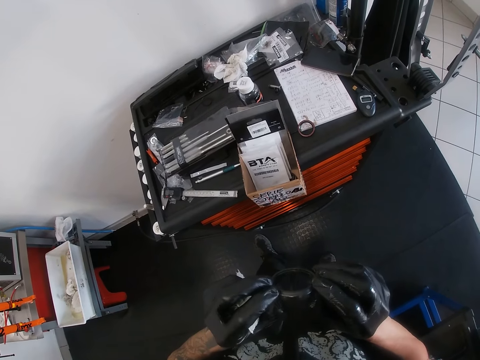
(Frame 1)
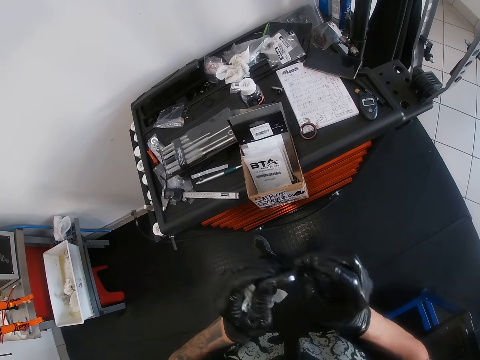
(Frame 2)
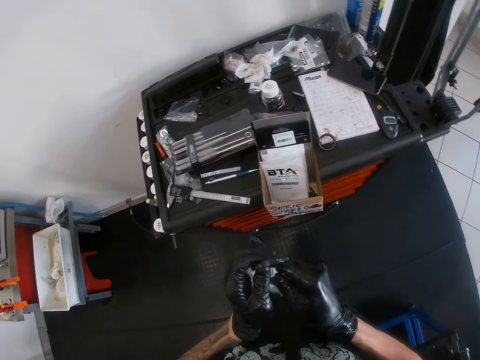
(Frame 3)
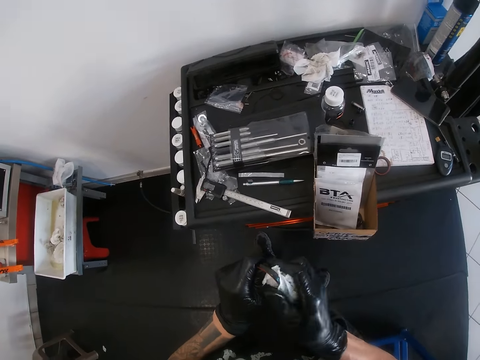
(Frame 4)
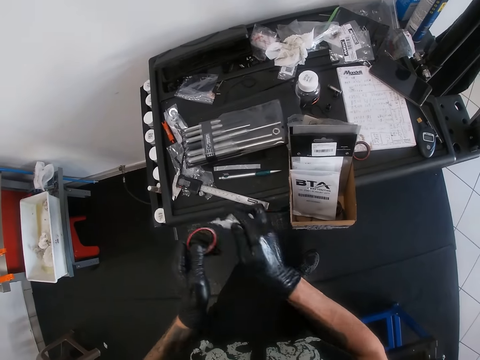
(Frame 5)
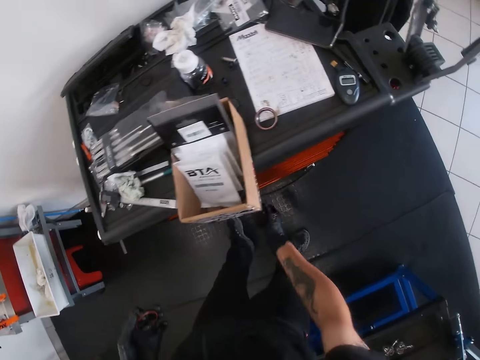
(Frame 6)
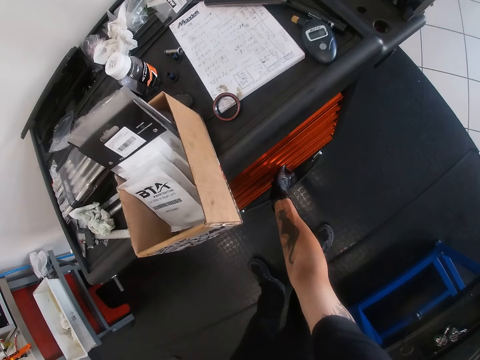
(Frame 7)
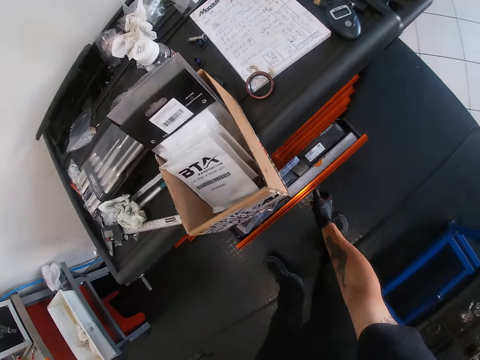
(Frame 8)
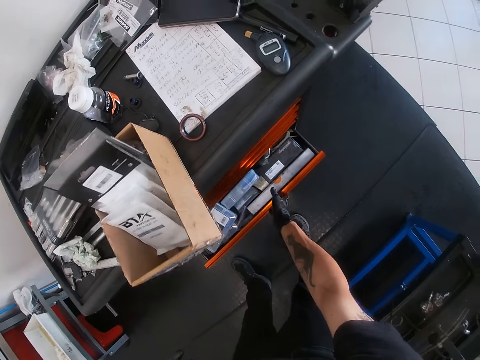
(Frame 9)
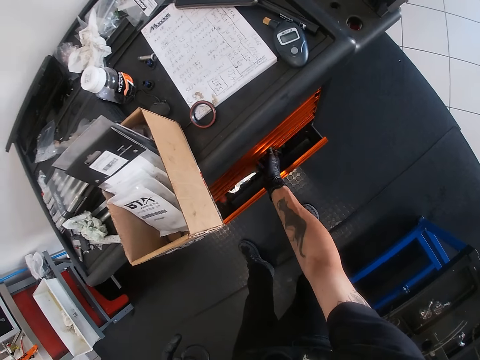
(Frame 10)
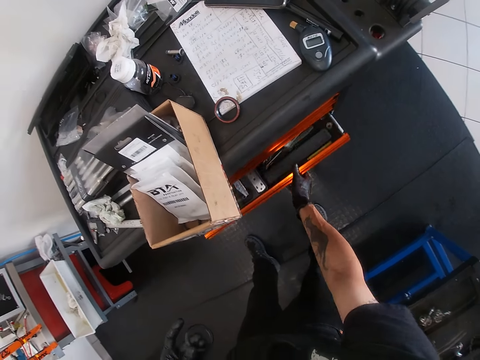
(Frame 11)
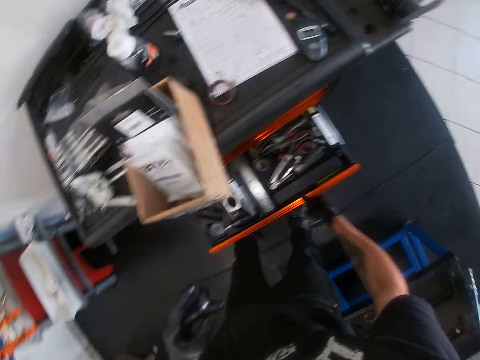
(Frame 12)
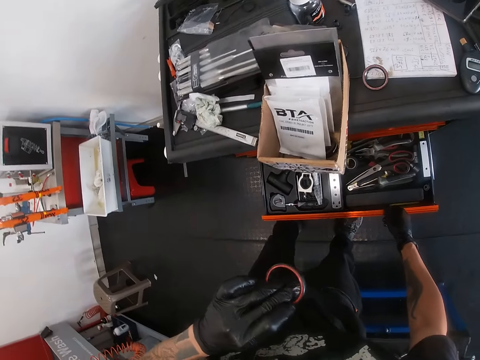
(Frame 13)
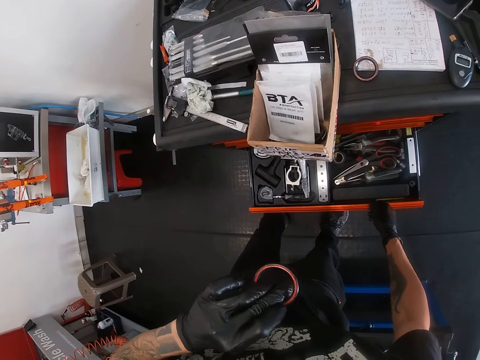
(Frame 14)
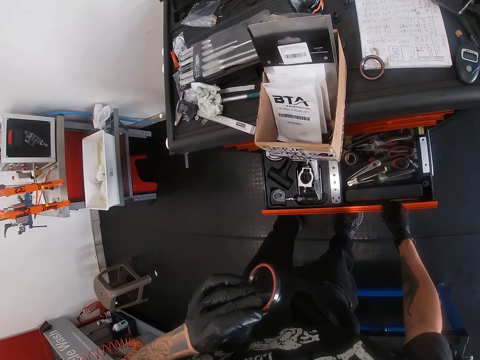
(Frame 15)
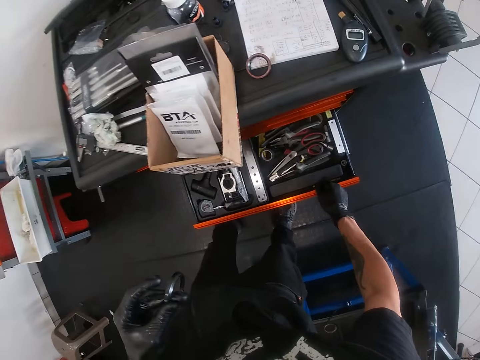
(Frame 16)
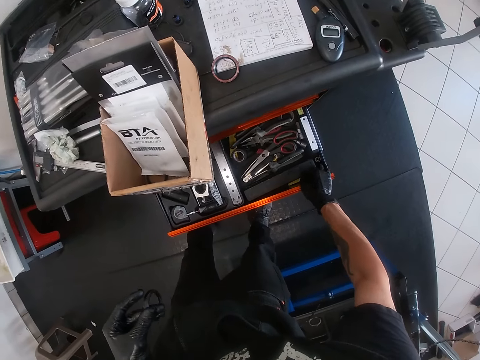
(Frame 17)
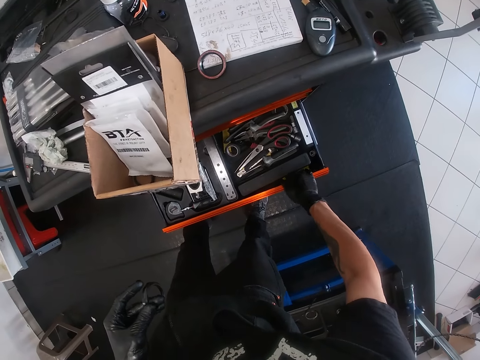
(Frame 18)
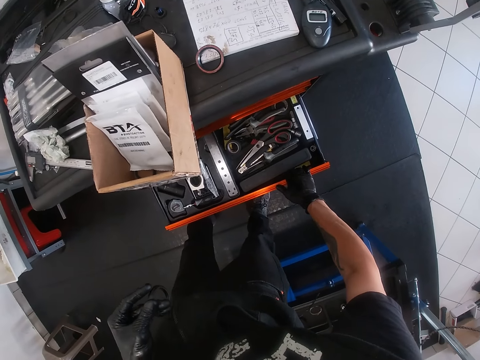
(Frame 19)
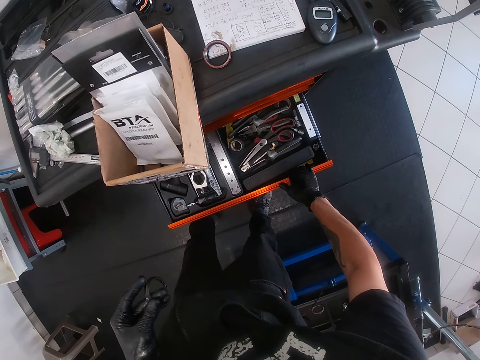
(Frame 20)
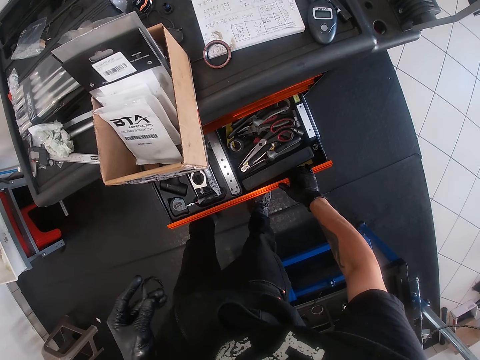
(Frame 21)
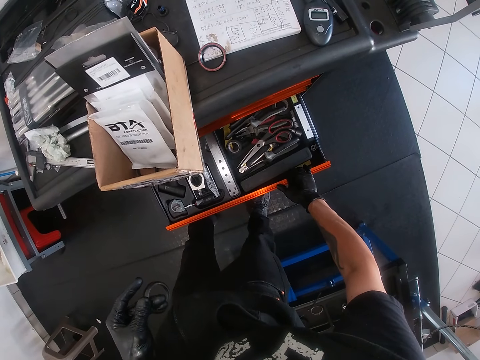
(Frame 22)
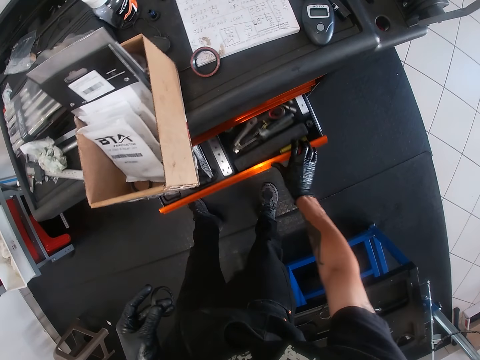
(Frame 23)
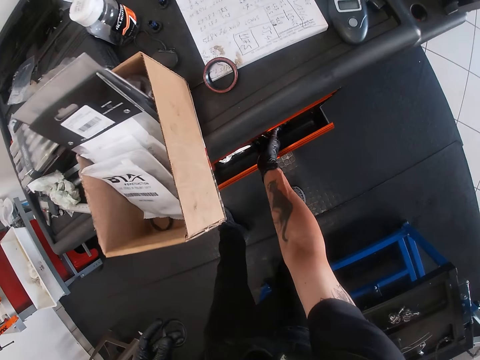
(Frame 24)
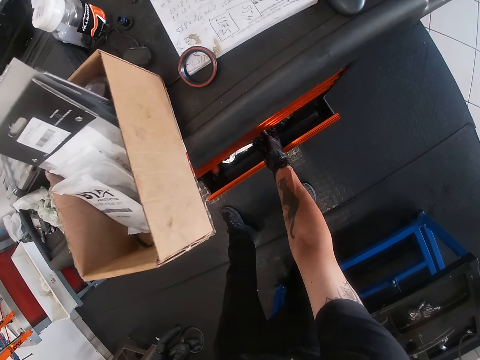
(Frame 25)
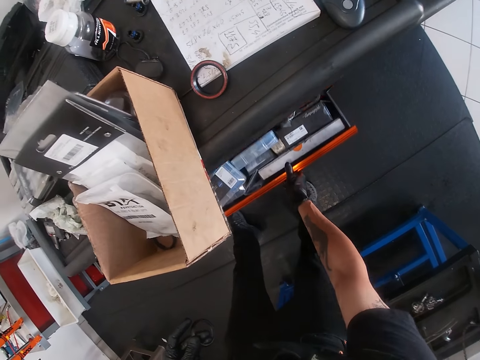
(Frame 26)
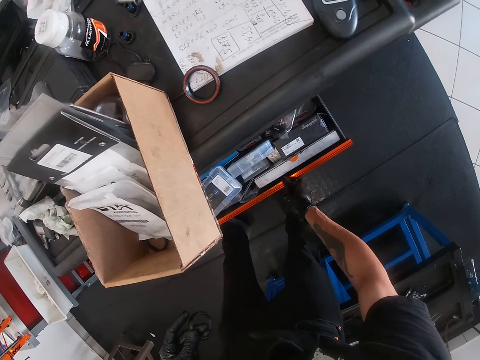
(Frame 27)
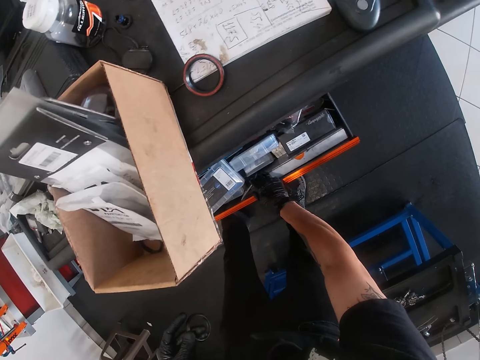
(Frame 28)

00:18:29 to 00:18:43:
The camera wearer holds a serviette or tissue paper with his right hand. He holds the bearing with his left hand. He cleans the headset spacer with the tissue paper in his right gloved hand. He drops the tissue paper on the tool box with his right gloved hand. He opens a drawer in the tool box with his right gloved hand. He closes the drawer with his right gloved hand. He opens an upper drawer with his right gloved hand. He looks on the bearing. He looks on the tool box drawer. He rubs on the bike bearing. He closes the drawer with his right gloved hand. He opens a lower drawer in the tool box with his right gloved hand.

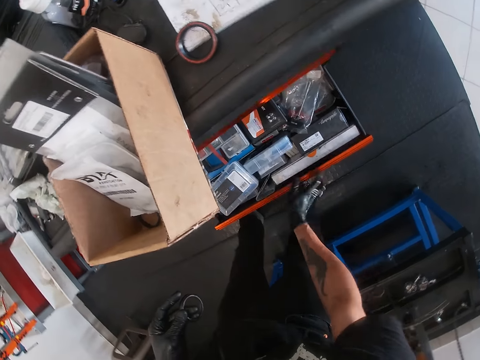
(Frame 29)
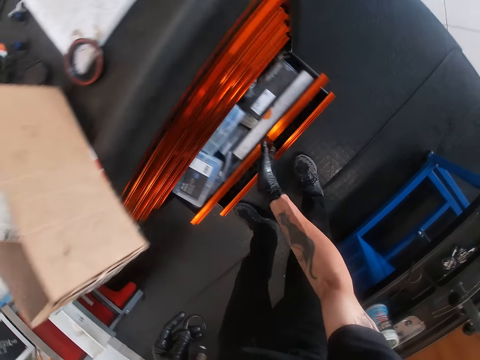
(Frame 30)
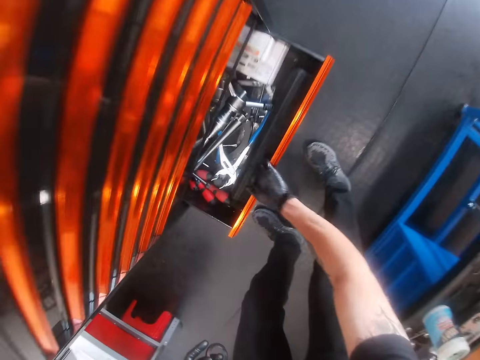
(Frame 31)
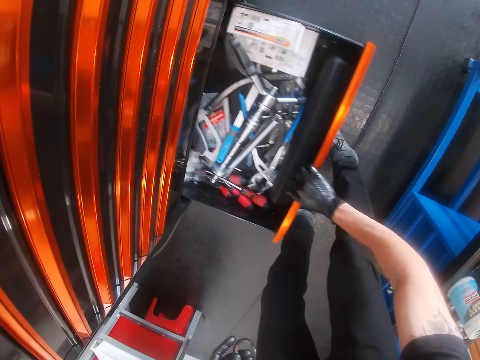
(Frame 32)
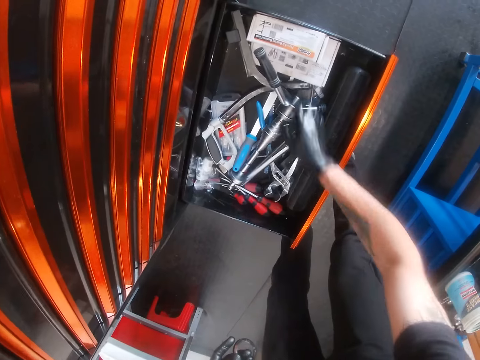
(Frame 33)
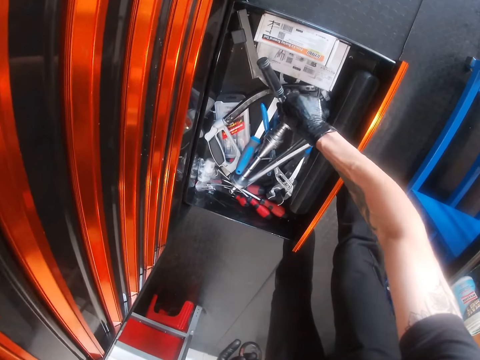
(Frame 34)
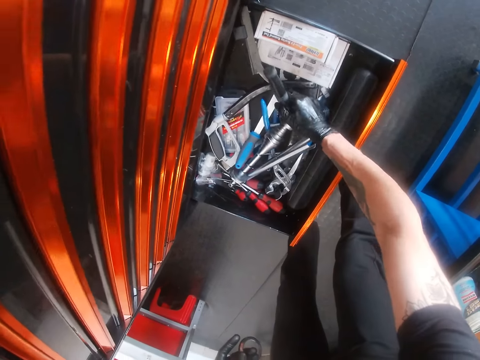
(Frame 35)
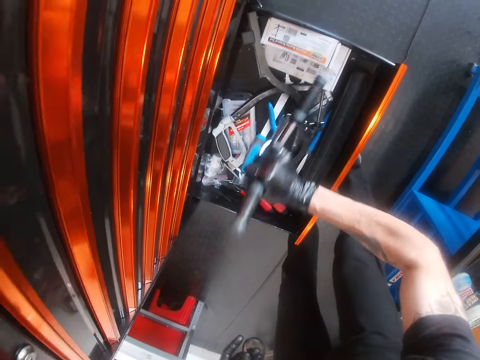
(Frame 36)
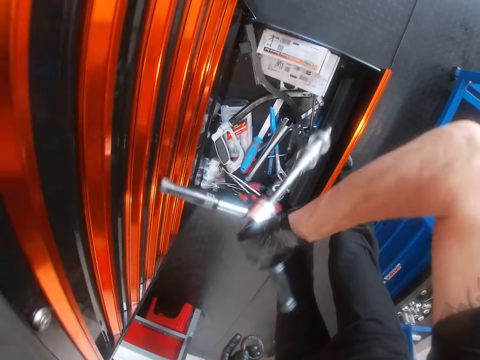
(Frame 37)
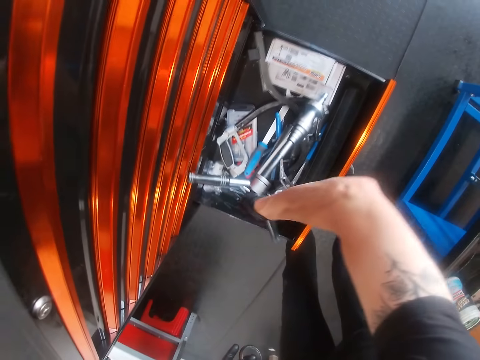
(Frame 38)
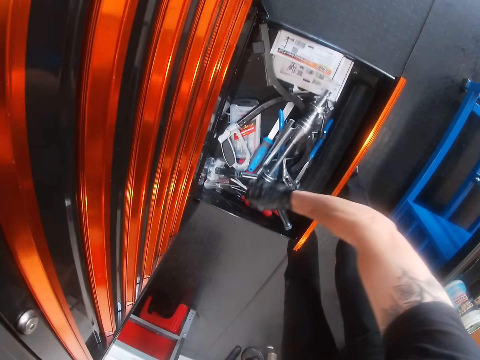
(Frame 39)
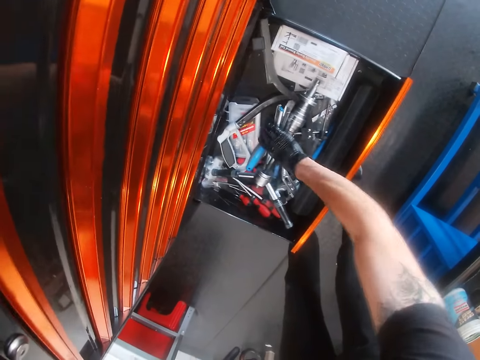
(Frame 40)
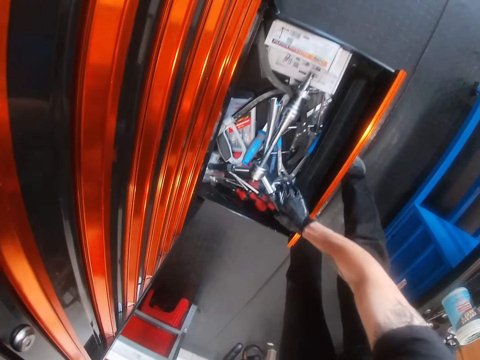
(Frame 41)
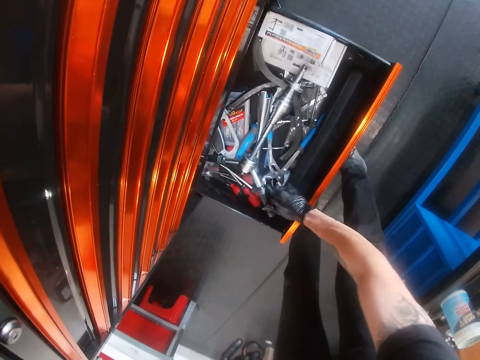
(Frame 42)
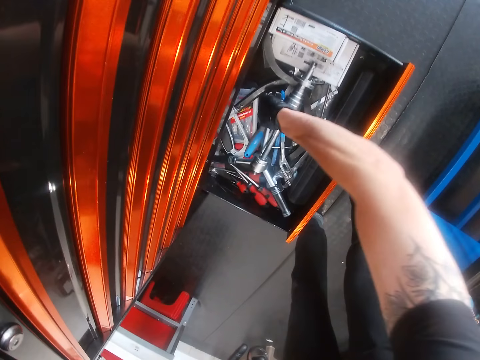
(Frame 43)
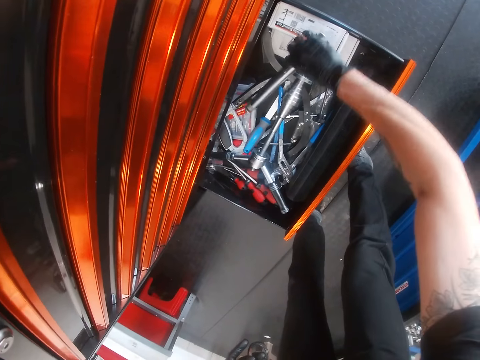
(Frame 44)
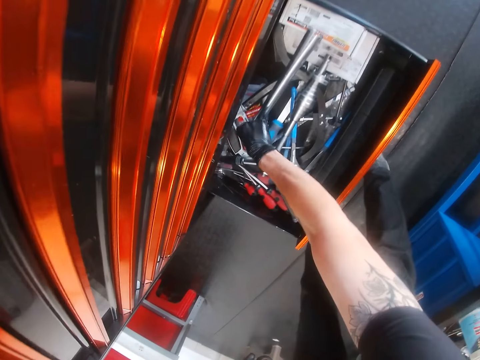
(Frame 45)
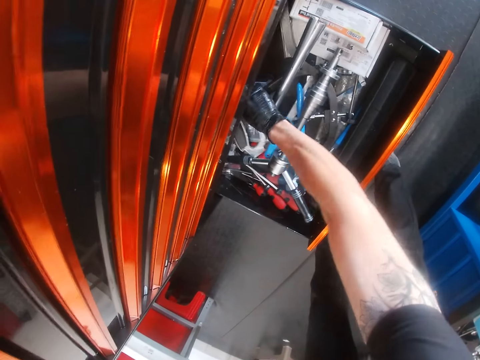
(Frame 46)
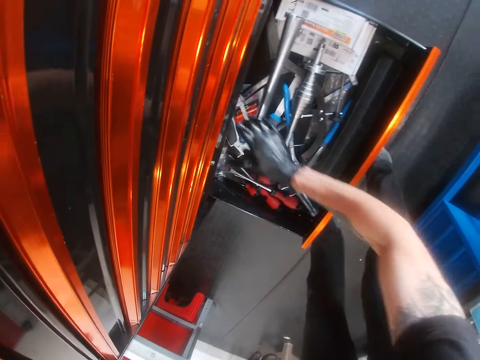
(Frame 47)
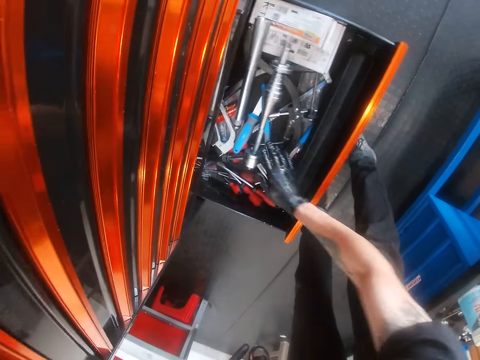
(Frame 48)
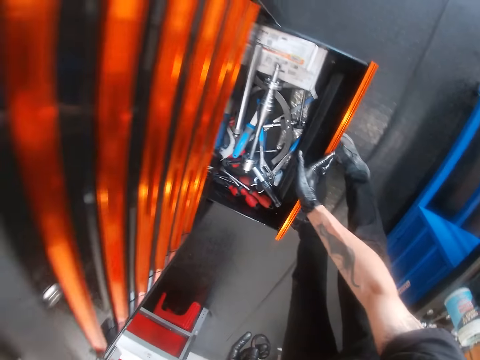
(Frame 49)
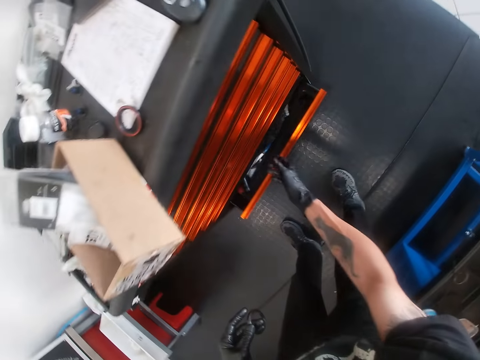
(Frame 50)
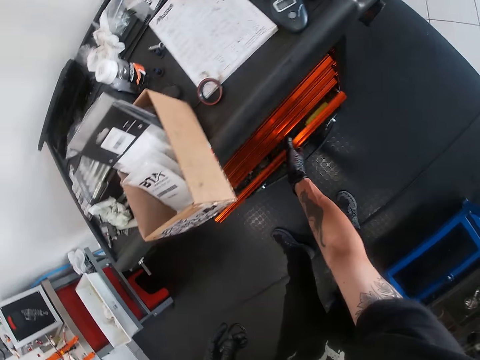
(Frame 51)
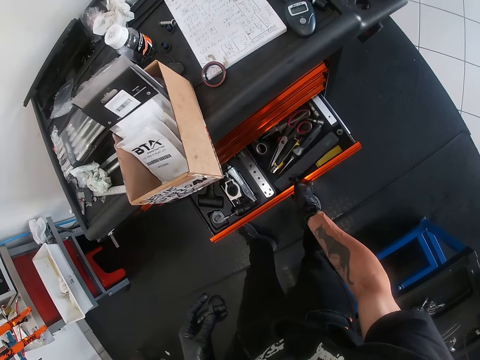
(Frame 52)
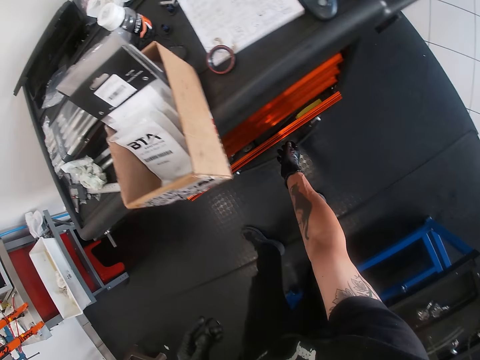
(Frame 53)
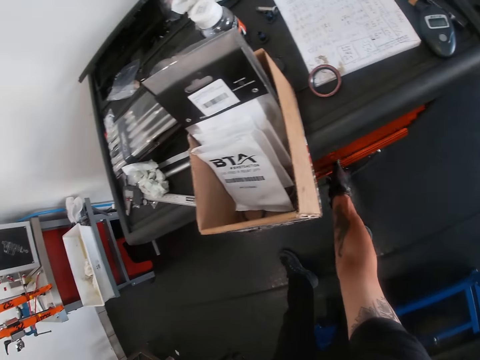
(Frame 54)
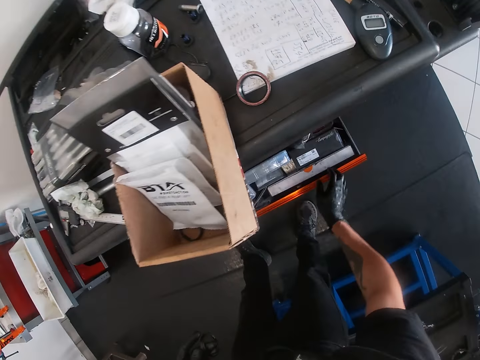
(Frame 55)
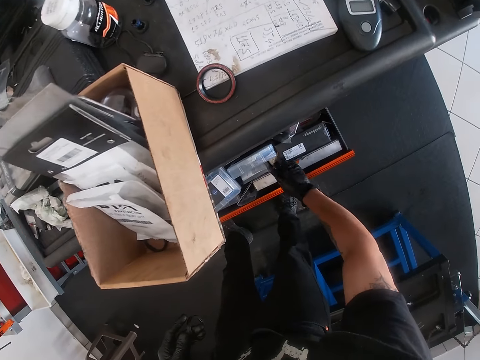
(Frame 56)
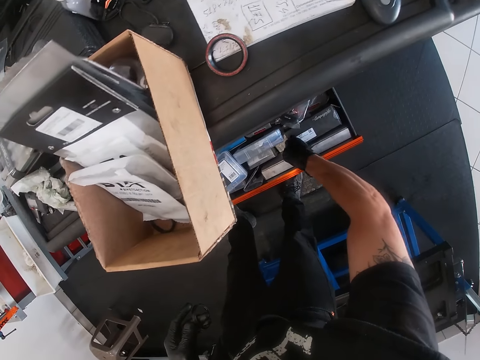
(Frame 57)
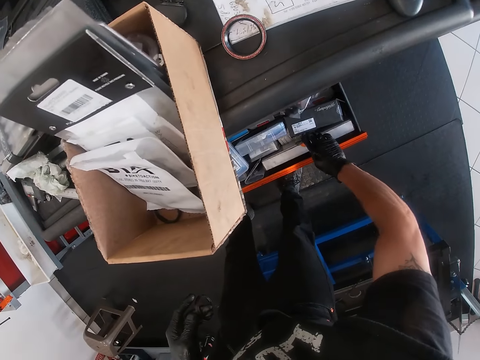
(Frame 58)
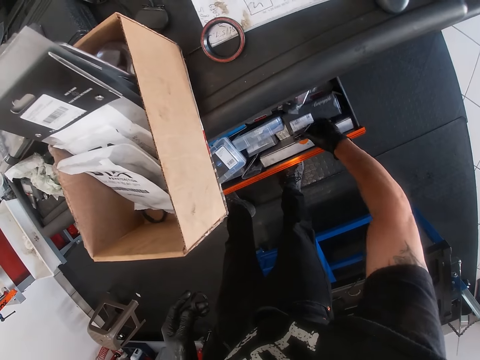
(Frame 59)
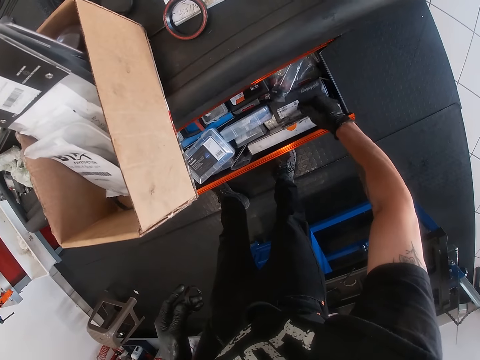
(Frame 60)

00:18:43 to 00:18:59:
The camera wearer looks in the tool box drawer. He touches some plastic boxes in the drawer with his right gloved hand. He closes the drawer with his right gloved hand. He touches the open drawer. He opens a drawer in the tool box with his right gloved hand. He holds a hammer in the drawer. He adjusts a 3 way allen wrench in the drawer with his right gloved hand. He takes the hammer. He turns the hammer in the drawer. He puts the hammer in the drawer. He arranges tools in the tool box drawer. He closes the drawer with his right gloved hand. He opens the upper drawer with his right gloved hand. He closes the drawer with his right gloved hand. He opens the drawer with his right gloved hand. He searches spares in the drawer.
